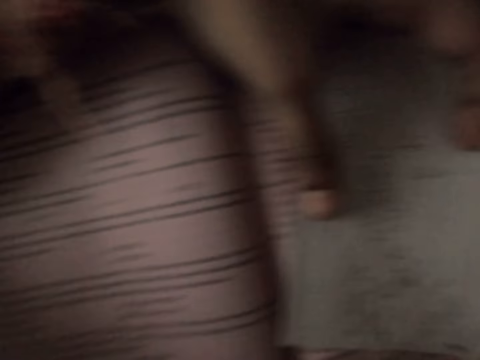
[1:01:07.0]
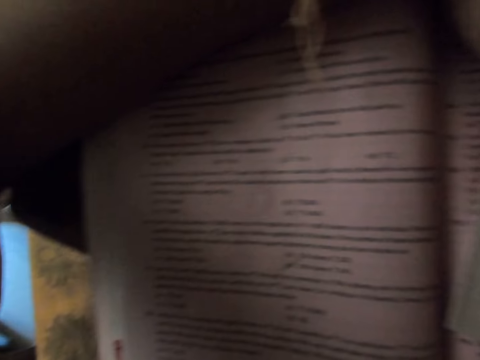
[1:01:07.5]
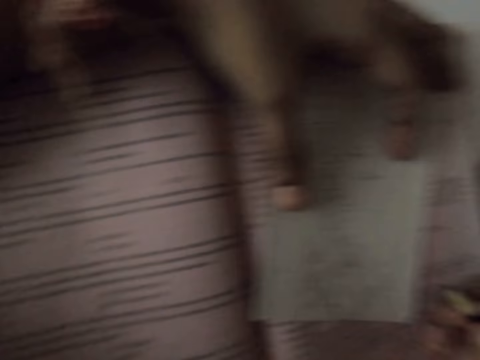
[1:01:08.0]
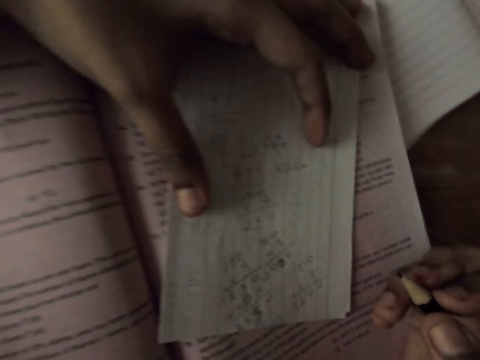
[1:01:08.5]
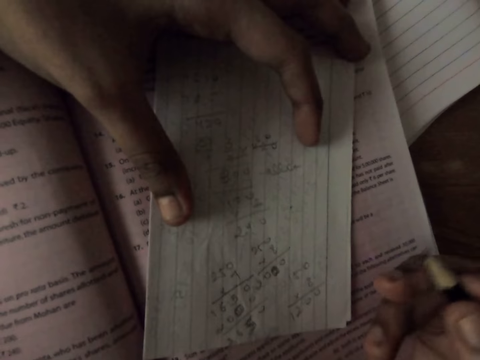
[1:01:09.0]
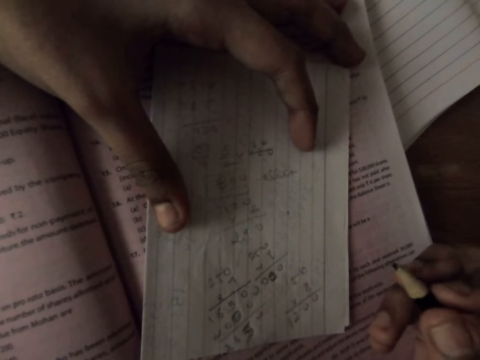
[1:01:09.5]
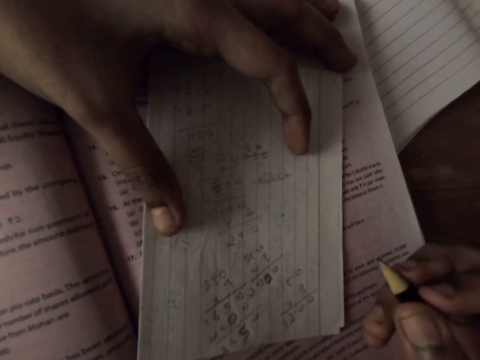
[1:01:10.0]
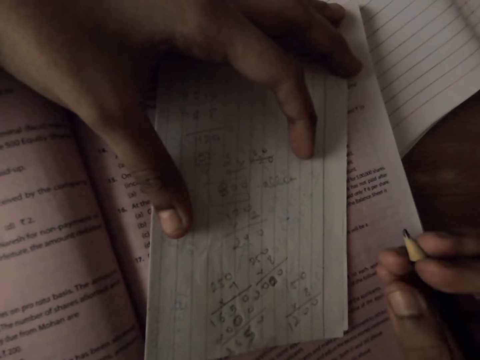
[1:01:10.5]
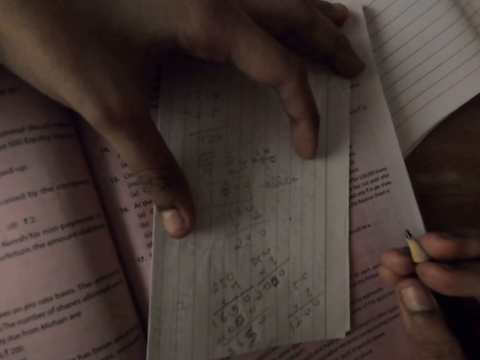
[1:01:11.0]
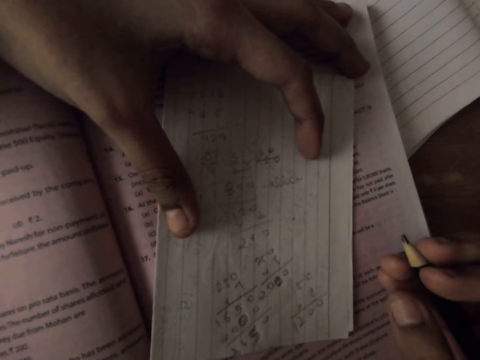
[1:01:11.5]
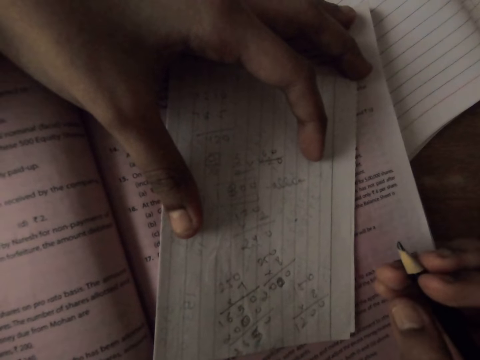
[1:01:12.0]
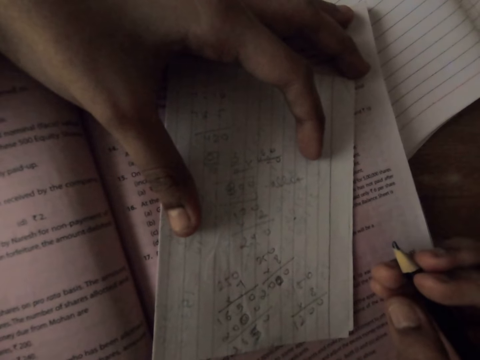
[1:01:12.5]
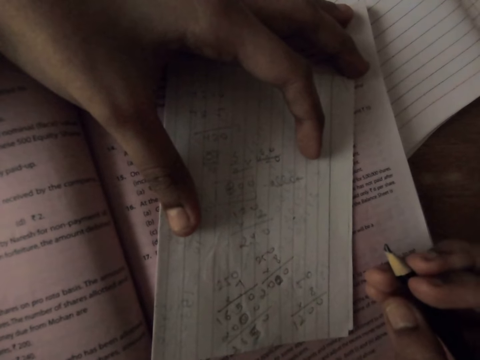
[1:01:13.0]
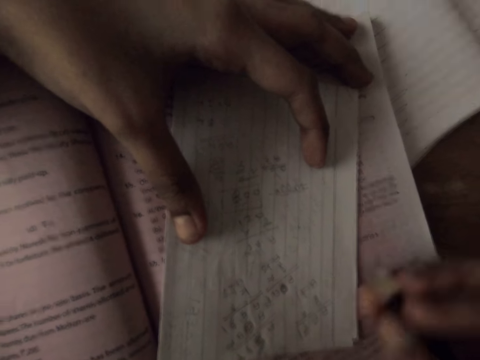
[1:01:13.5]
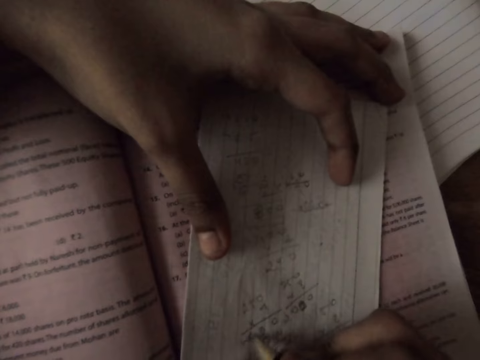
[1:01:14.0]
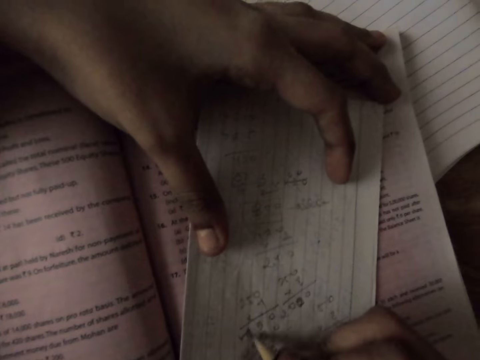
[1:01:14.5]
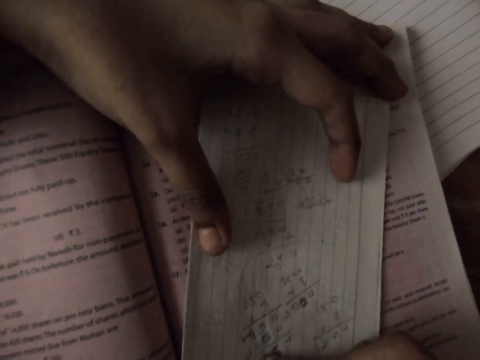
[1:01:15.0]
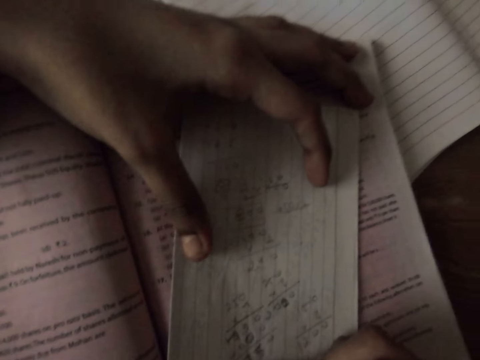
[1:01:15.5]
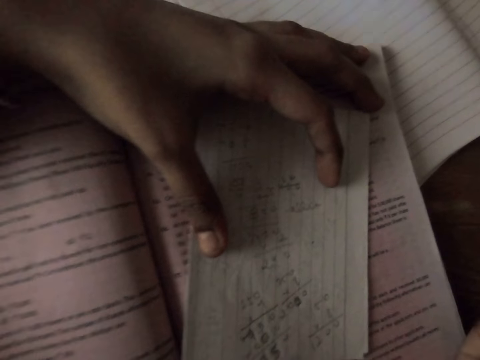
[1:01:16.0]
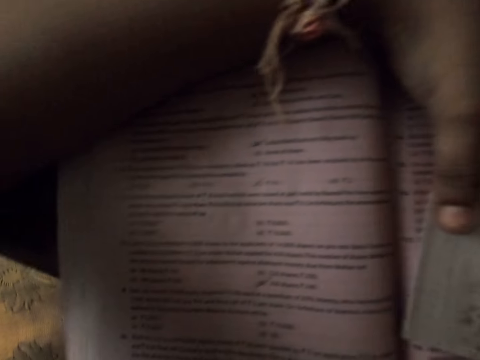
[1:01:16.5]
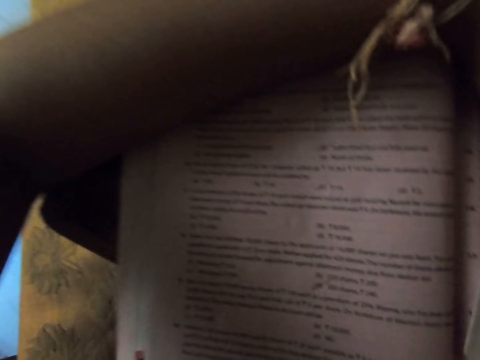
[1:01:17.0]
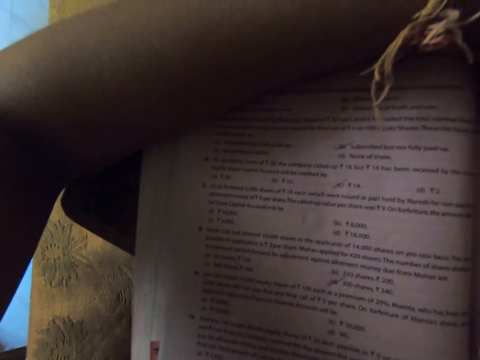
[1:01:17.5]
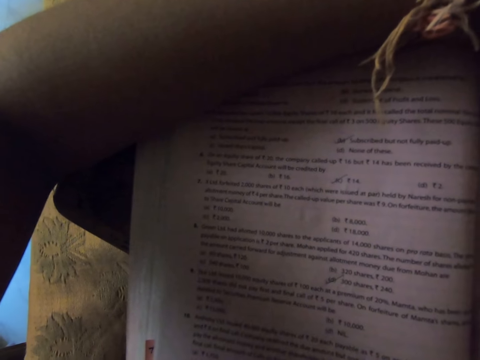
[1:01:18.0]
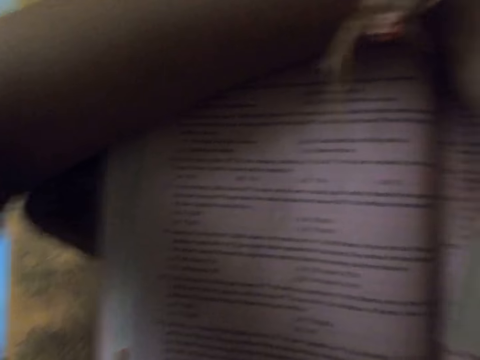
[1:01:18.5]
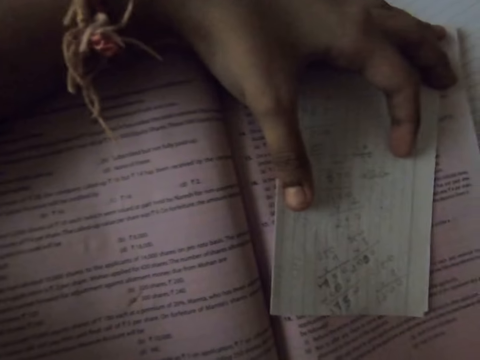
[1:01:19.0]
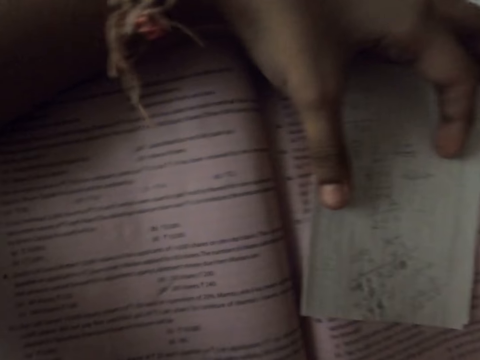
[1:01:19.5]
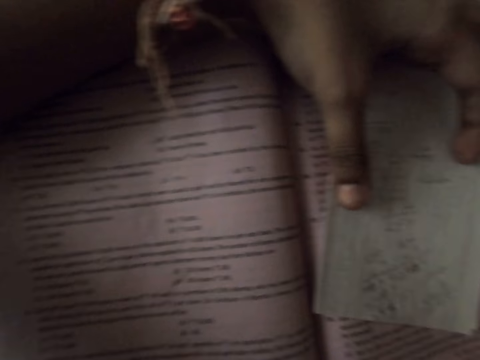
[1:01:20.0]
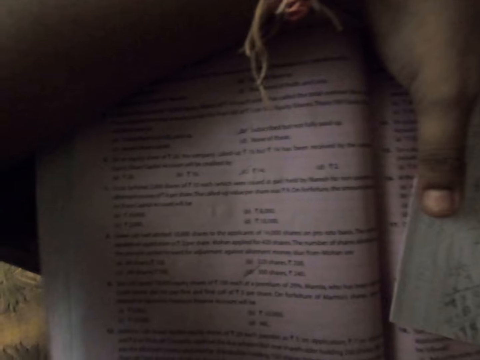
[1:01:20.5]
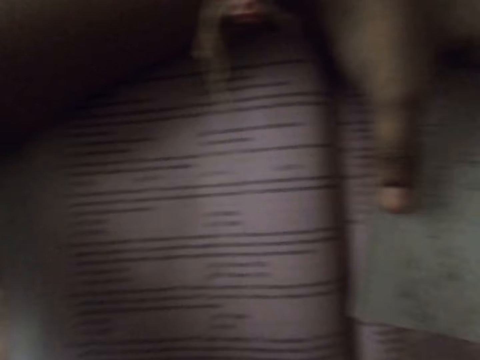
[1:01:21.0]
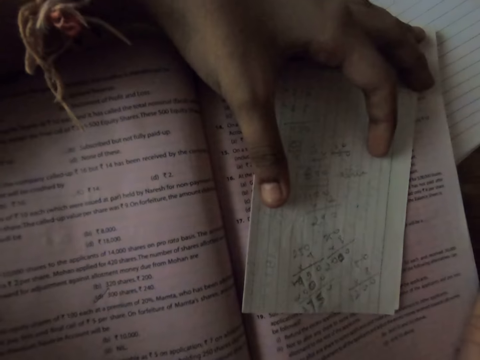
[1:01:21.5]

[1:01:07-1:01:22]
The camera wearer moves her head. She writes on the paper with the pencil. She moves her head.

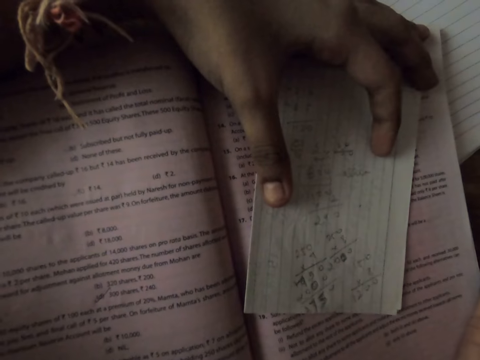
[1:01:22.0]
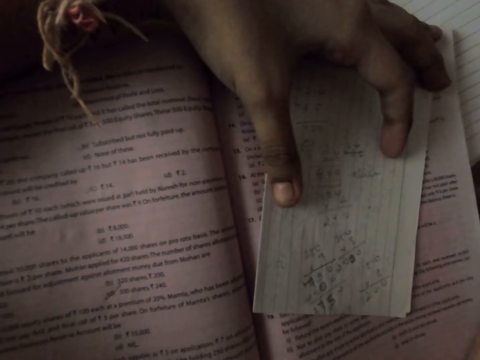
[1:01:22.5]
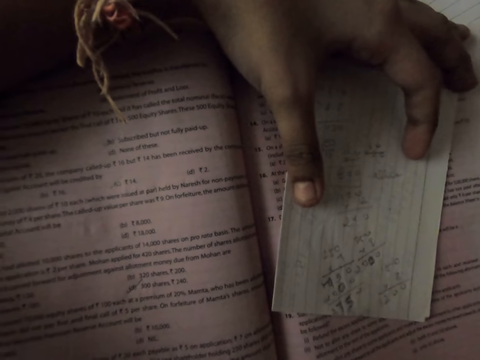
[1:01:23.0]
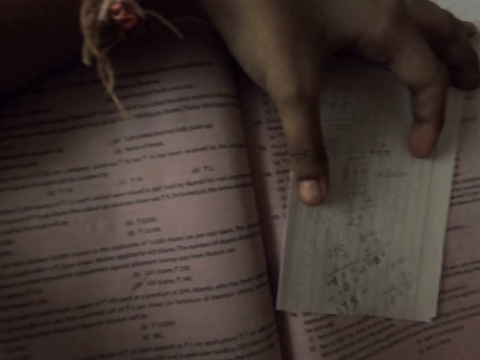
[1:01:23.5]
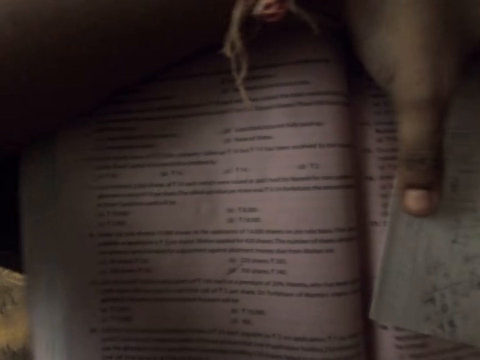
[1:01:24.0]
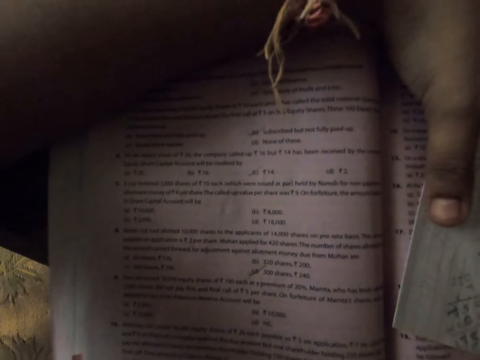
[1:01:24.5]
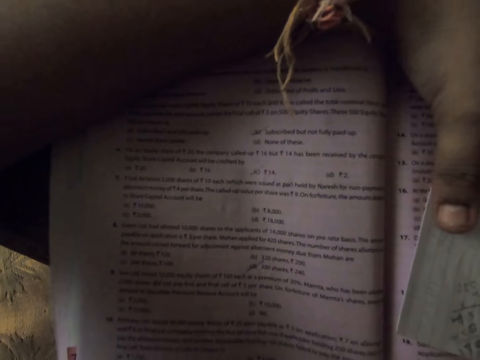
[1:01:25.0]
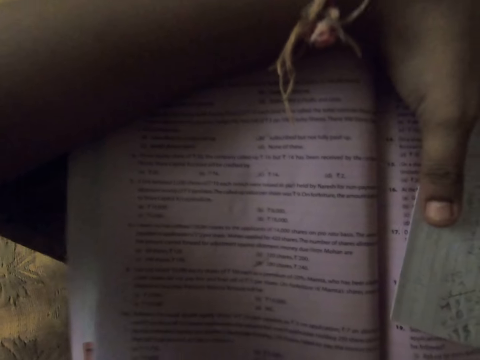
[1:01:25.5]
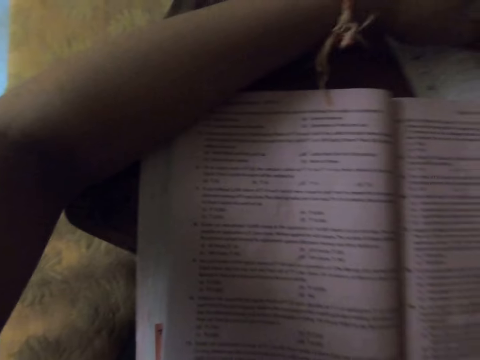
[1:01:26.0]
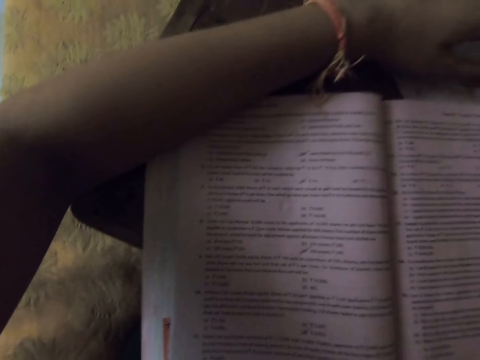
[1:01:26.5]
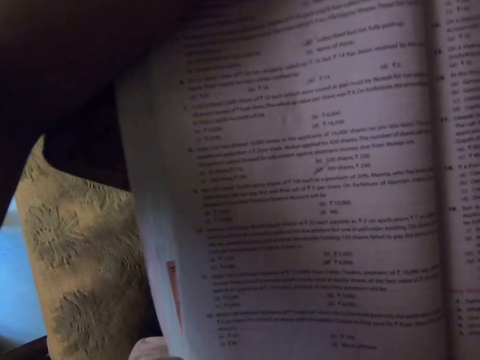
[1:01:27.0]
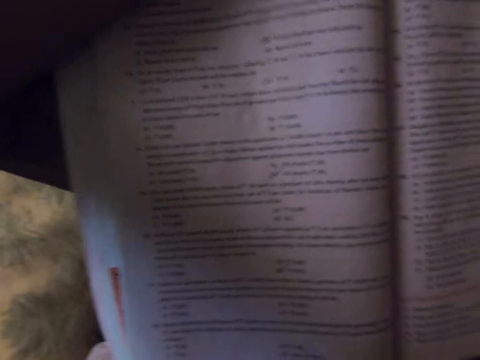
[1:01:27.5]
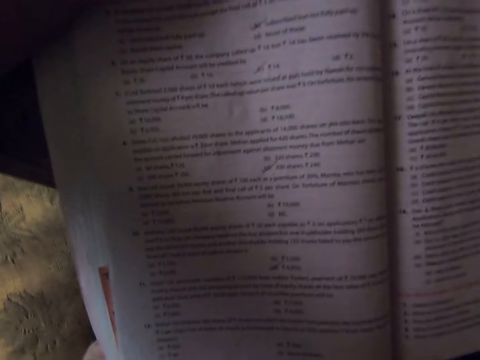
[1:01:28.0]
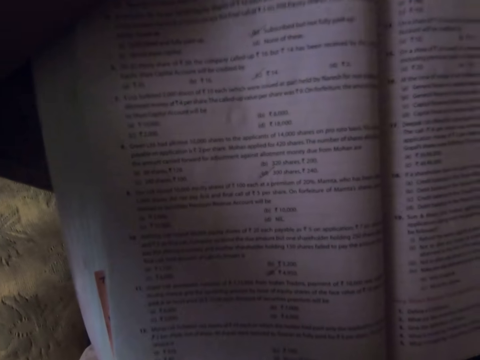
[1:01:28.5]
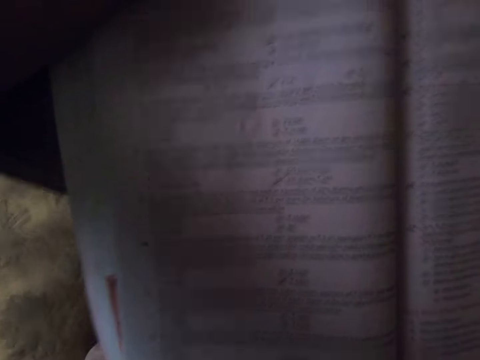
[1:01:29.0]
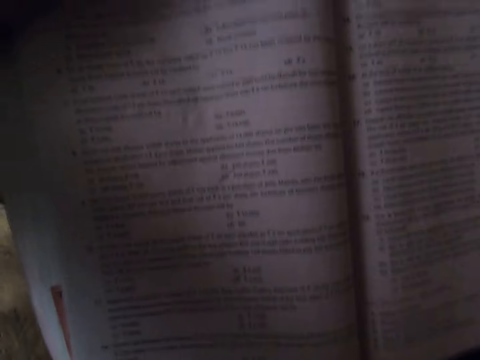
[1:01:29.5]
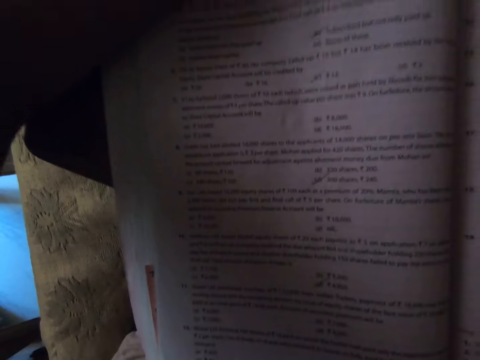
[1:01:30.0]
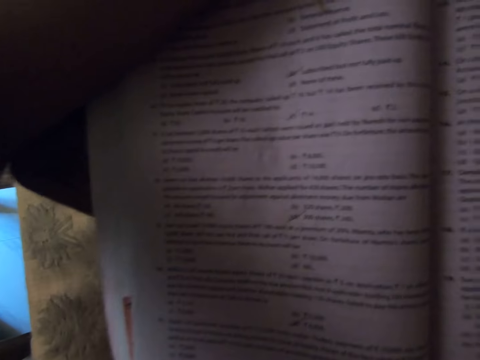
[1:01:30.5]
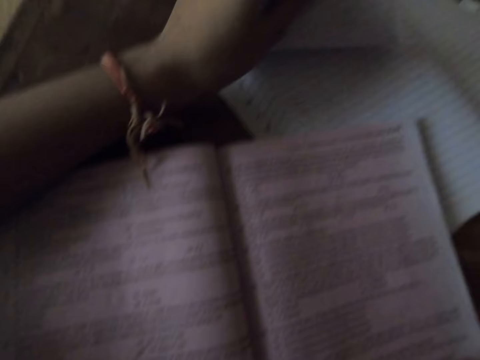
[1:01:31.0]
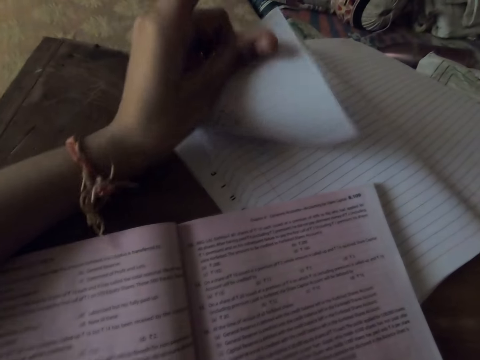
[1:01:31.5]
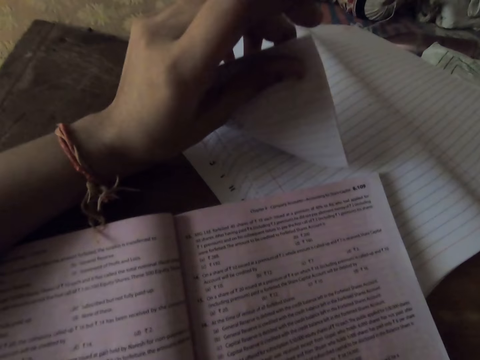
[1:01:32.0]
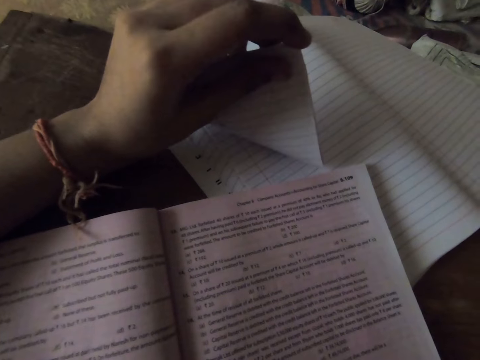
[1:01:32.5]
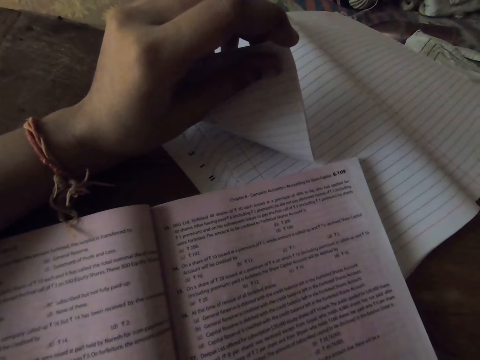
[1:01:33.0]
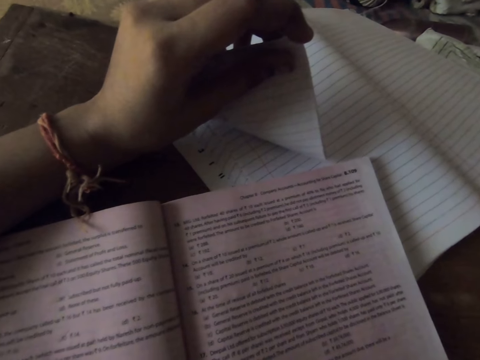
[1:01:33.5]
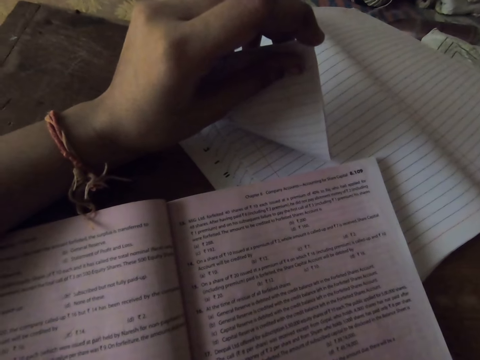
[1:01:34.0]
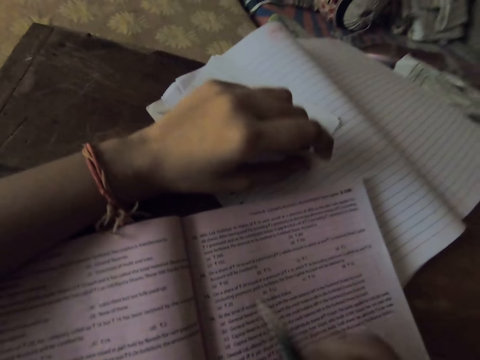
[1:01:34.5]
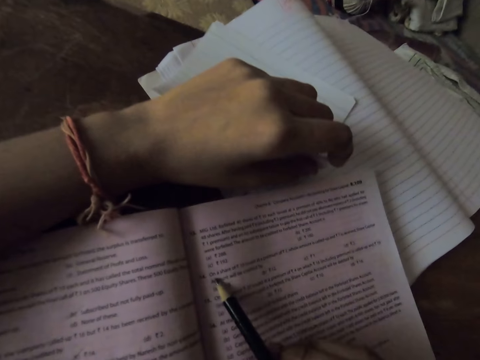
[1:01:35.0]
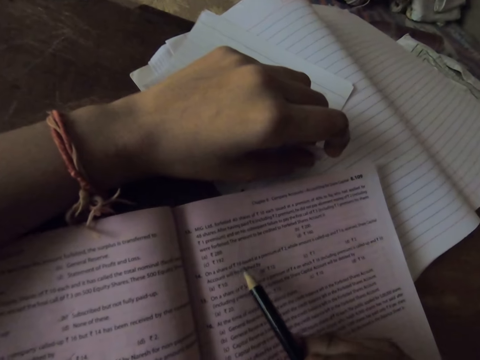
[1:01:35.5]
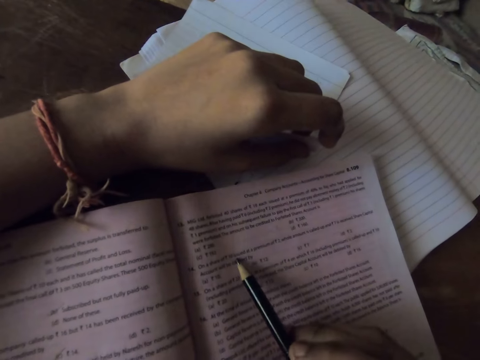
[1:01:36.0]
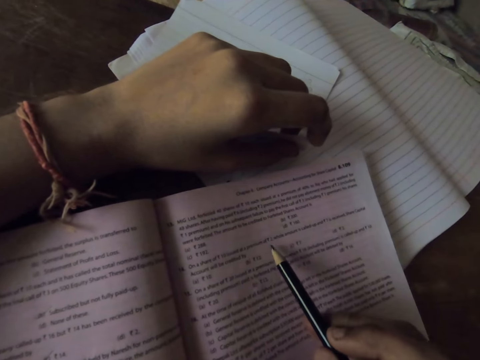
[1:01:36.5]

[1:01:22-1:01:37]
The camera wearer removes the paper on the textbook. She moves her left hand. She moves her head. She touches the paper. She holds the paper. She moves her left hand. She points on the textbook with the pencil.
